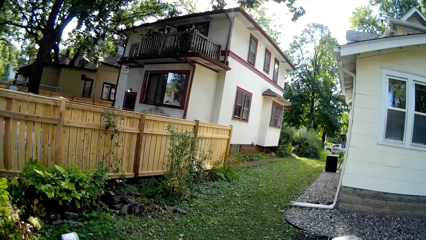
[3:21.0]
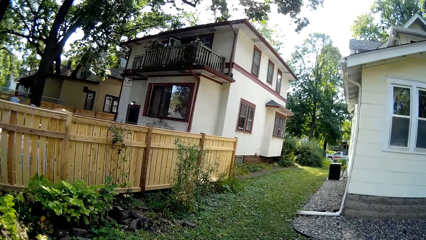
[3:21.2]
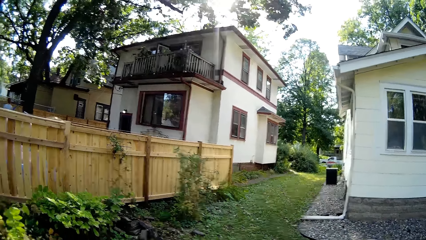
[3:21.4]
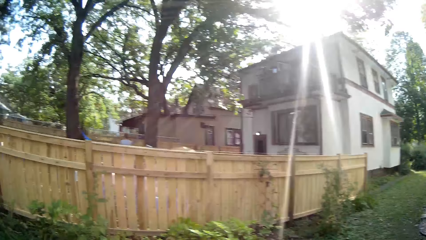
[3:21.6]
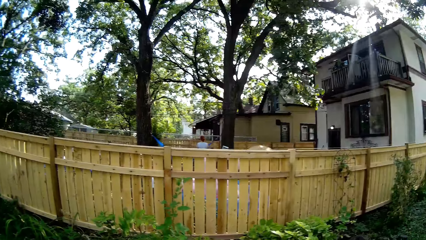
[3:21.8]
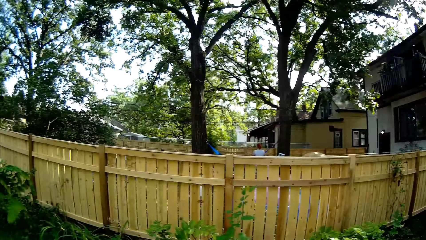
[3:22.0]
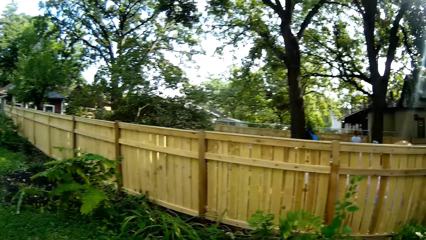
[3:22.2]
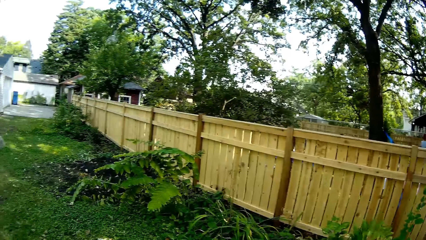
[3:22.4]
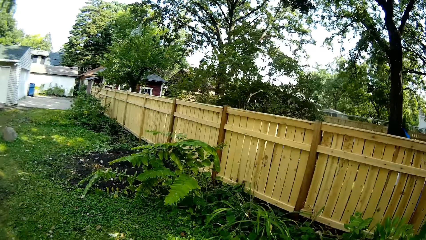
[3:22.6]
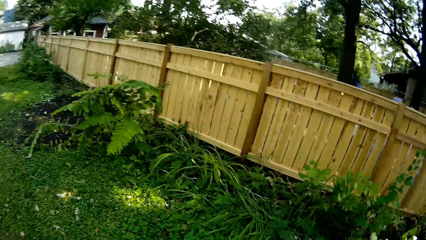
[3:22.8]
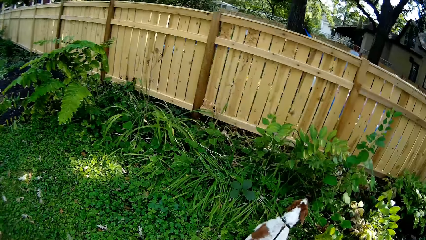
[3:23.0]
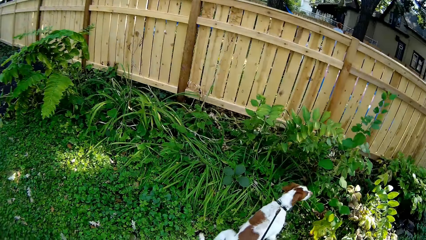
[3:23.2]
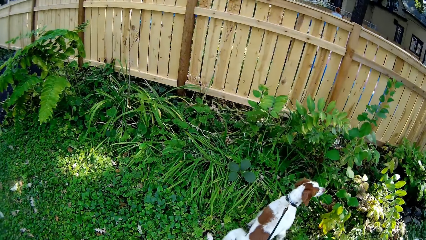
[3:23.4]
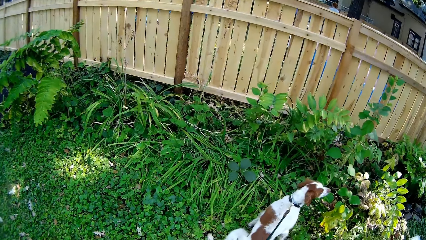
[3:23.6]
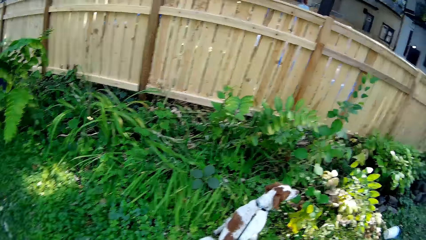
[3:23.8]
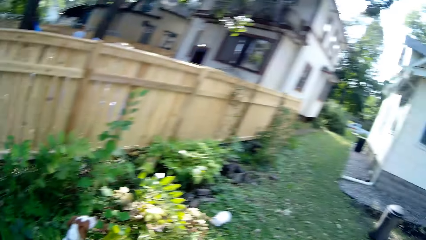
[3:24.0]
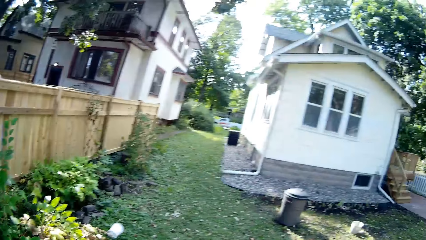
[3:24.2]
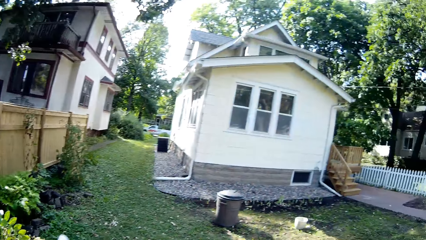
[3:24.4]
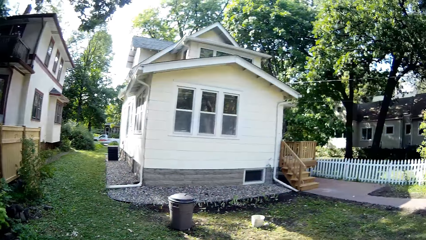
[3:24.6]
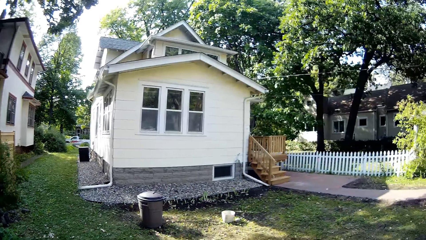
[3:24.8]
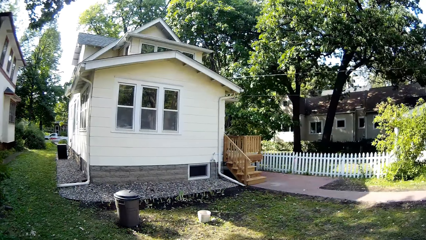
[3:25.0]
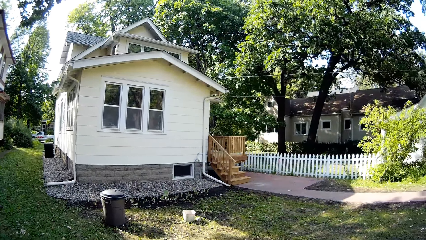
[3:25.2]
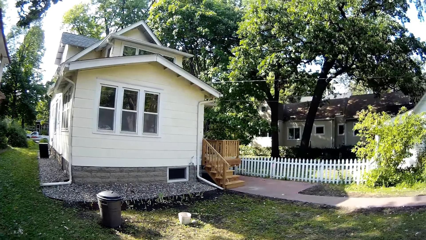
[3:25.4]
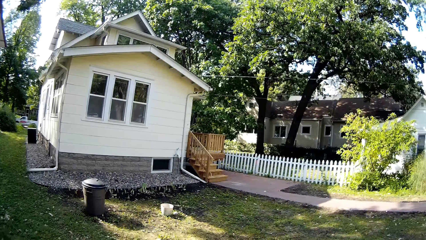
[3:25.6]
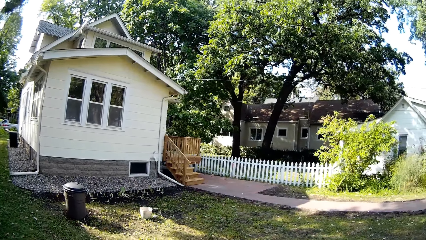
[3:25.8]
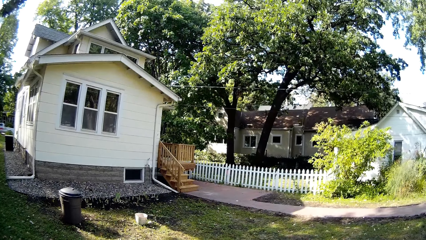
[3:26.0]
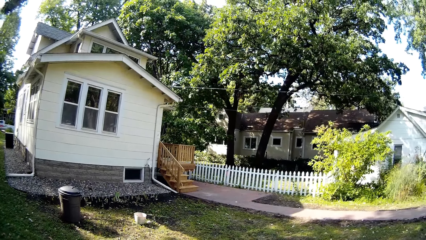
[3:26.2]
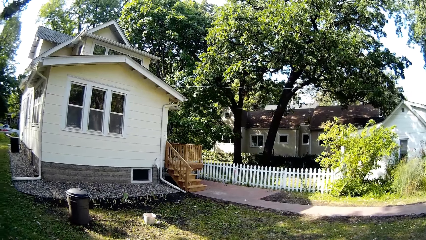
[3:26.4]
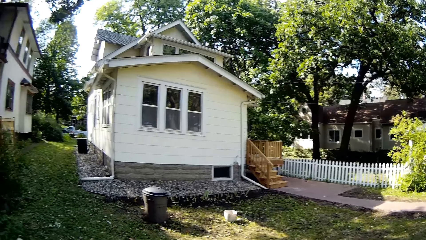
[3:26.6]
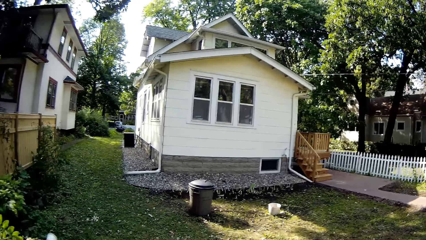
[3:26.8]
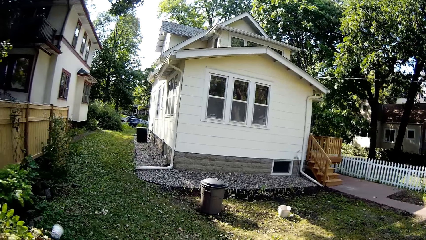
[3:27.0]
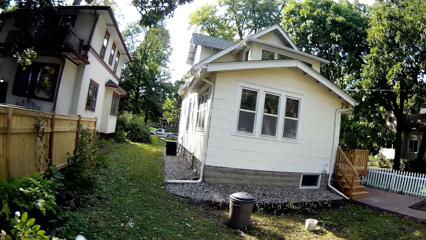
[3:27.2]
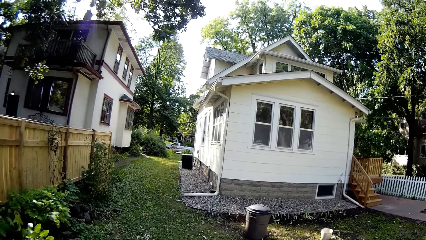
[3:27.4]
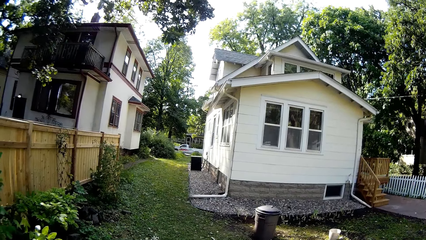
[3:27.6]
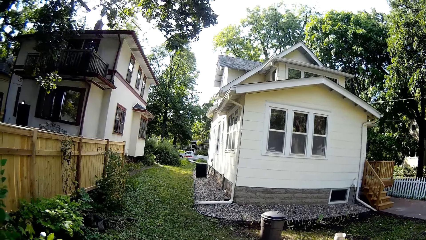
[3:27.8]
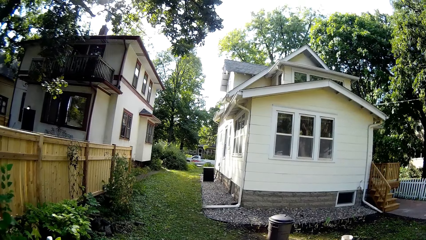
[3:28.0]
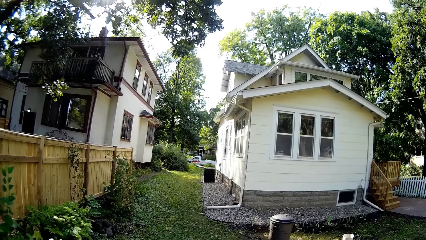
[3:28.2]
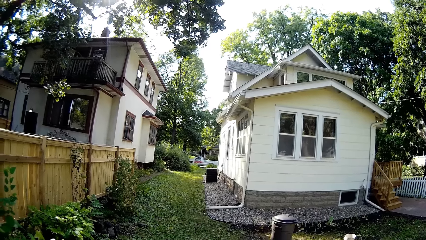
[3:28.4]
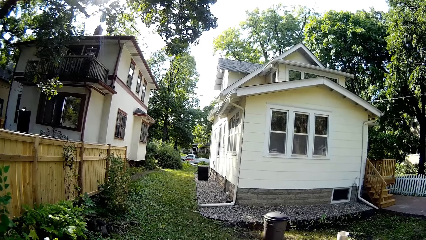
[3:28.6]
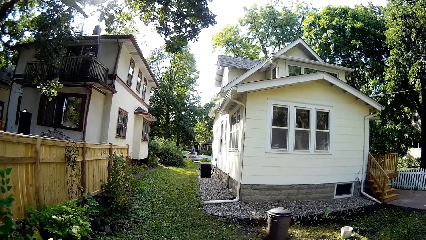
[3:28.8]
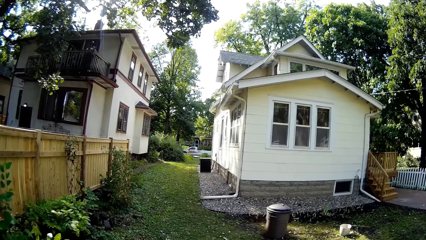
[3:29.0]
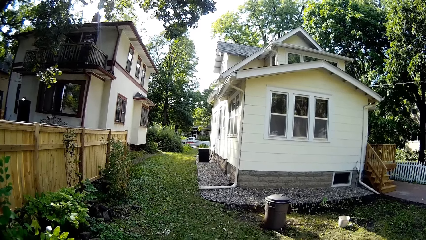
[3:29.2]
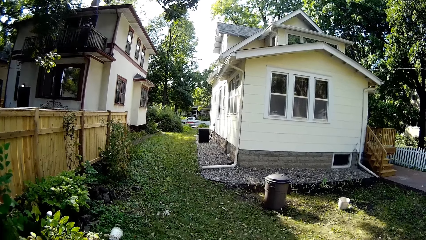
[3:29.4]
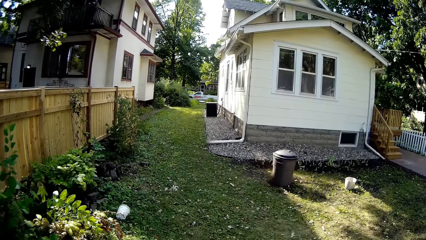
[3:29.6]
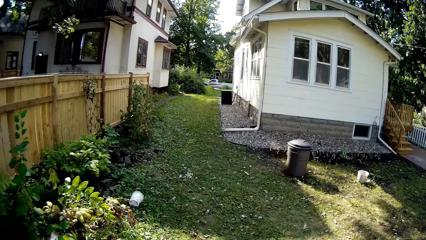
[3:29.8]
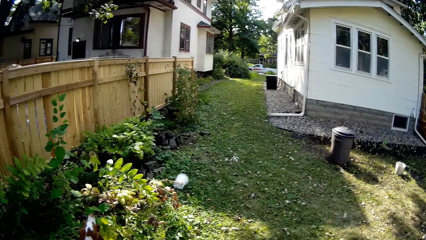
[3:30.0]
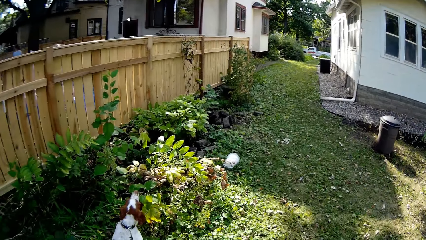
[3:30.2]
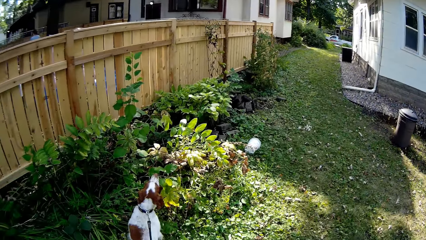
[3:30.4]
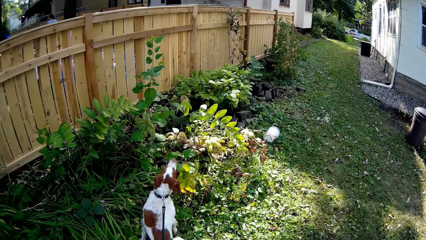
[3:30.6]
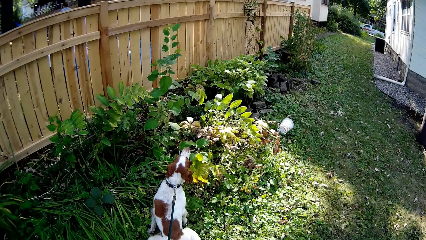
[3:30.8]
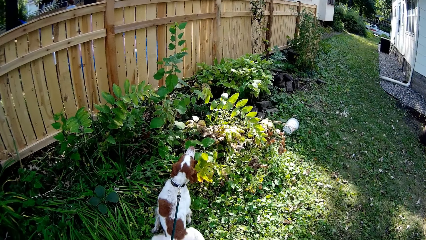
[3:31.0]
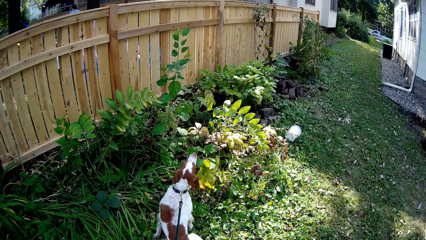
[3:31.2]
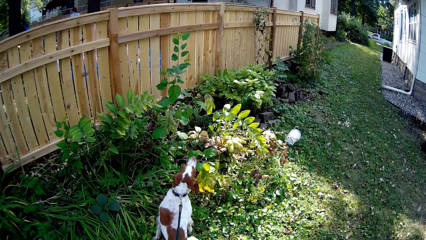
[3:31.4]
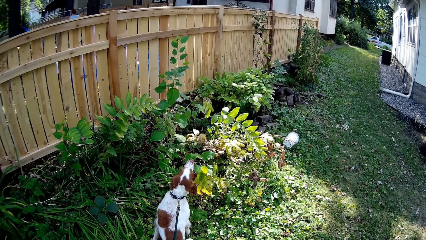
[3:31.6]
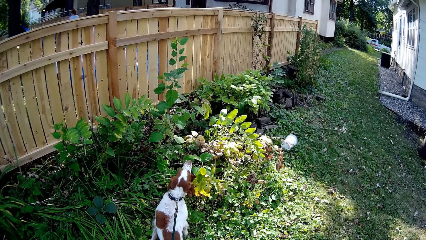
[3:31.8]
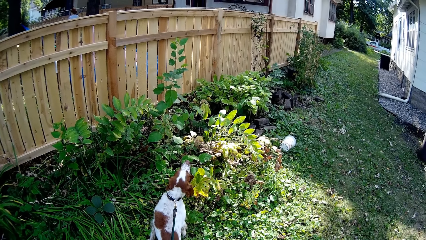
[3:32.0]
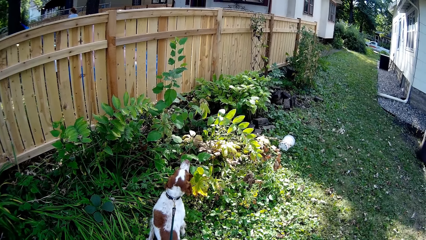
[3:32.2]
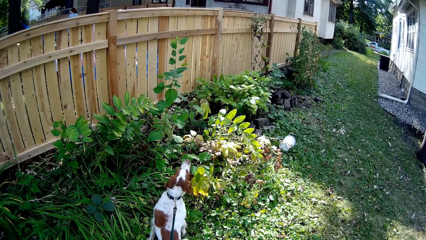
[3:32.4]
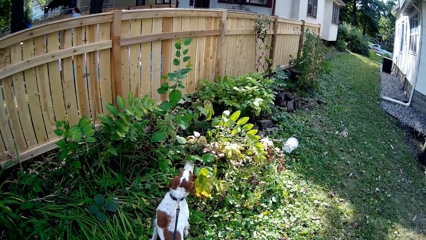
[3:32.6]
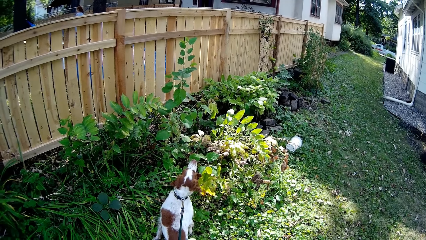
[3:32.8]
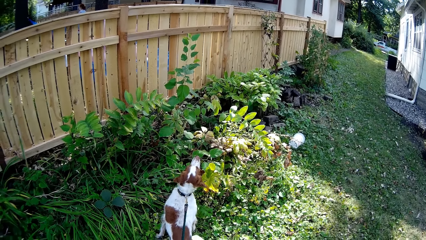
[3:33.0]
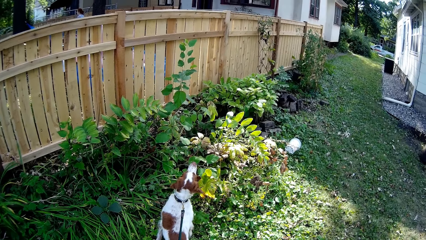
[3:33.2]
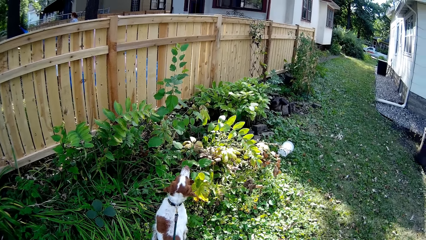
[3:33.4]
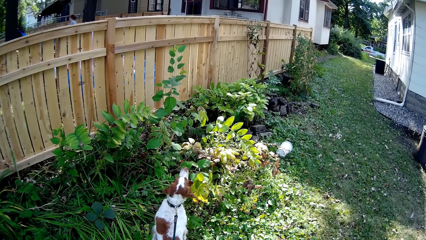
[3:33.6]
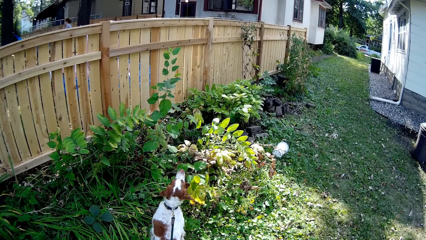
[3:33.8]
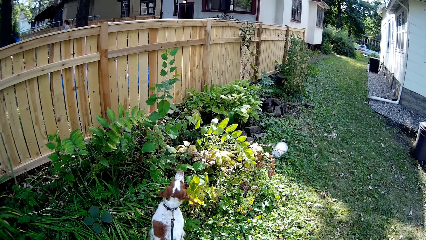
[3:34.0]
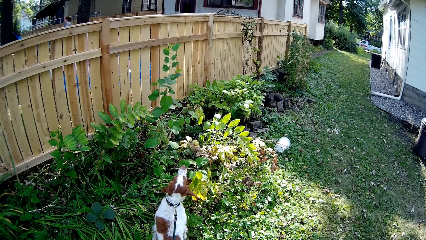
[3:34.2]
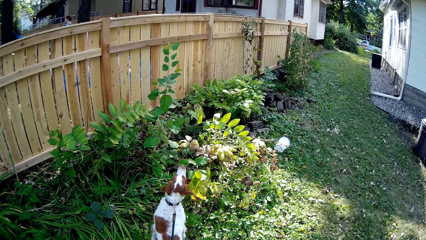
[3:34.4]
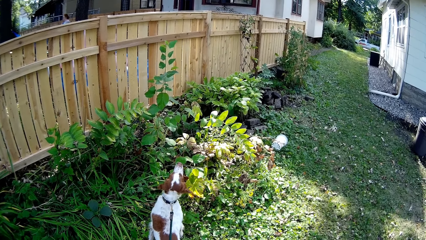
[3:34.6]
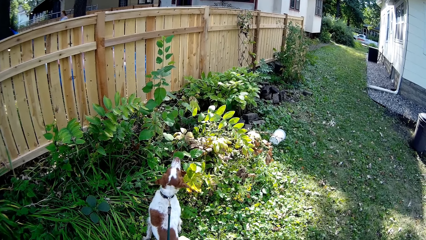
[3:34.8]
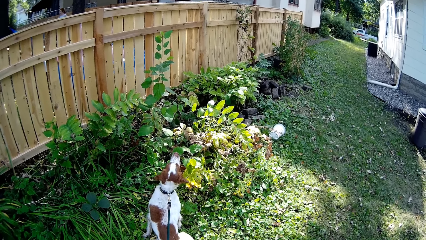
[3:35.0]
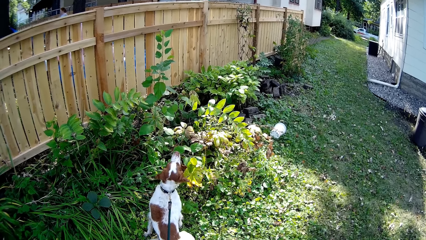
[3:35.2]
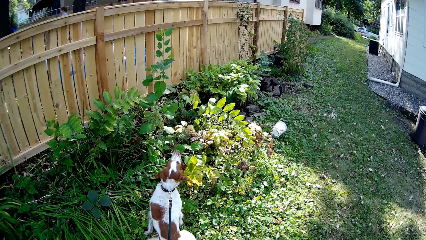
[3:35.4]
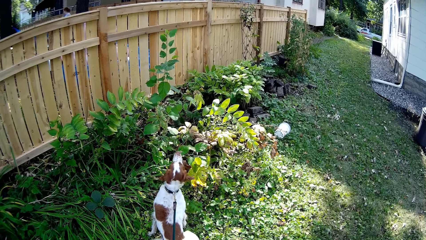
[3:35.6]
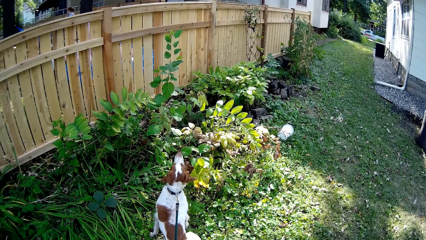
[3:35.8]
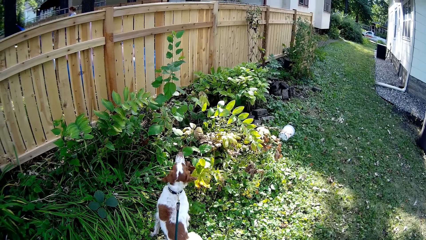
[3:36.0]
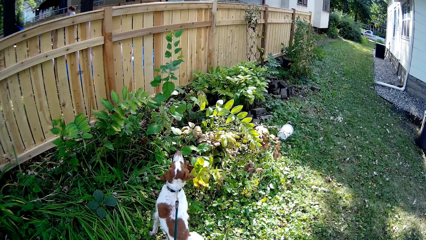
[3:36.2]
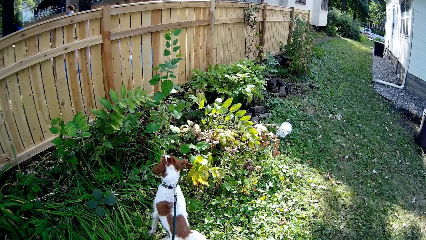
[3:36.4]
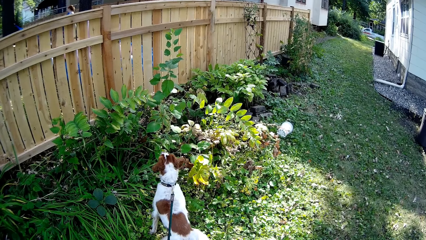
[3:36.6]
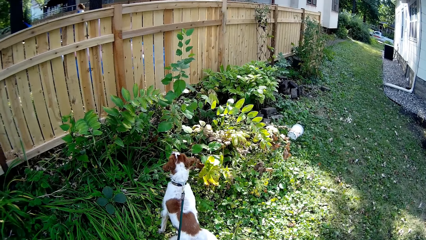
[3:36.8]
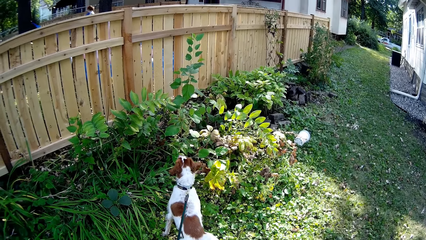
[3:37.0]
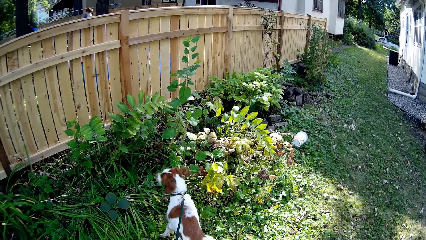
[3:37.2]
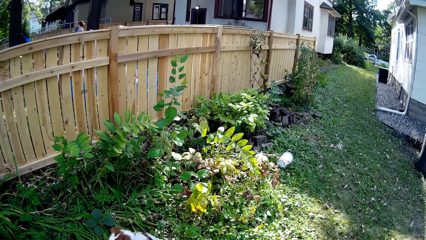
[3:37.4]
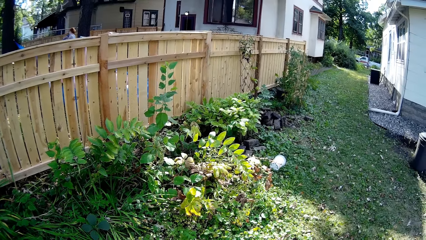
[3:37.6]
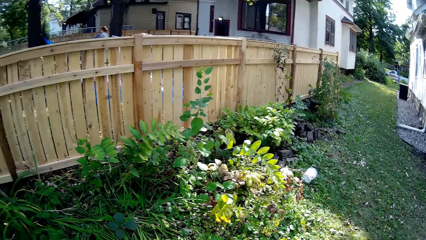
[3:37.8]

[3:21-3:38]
The camera wearer looks around.
